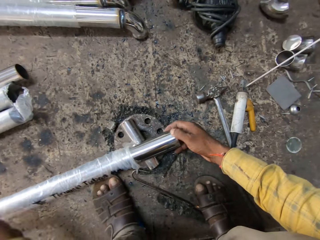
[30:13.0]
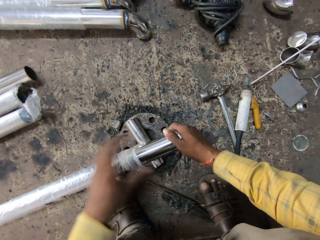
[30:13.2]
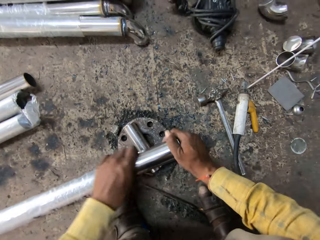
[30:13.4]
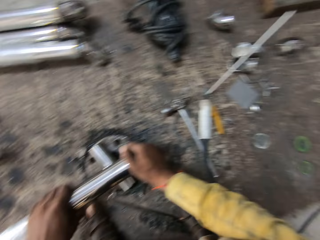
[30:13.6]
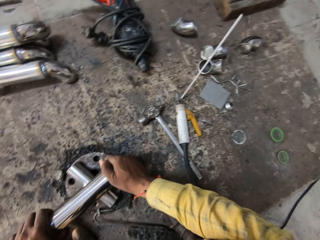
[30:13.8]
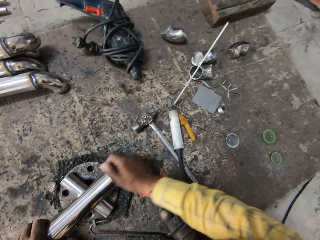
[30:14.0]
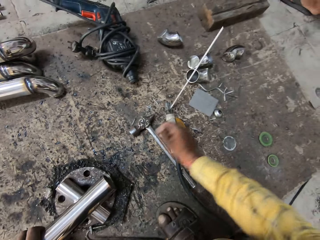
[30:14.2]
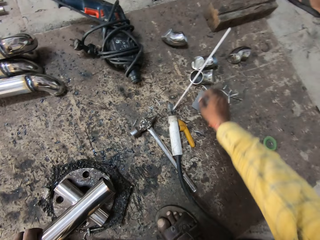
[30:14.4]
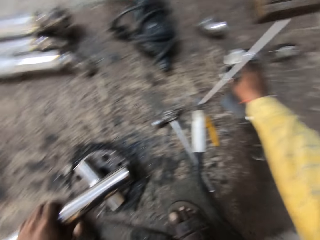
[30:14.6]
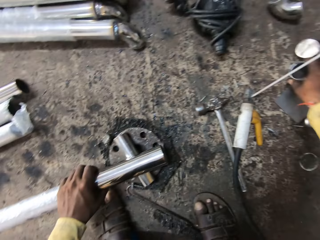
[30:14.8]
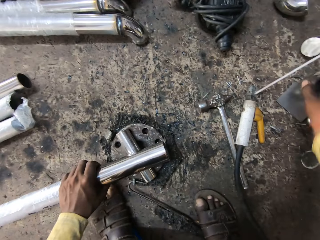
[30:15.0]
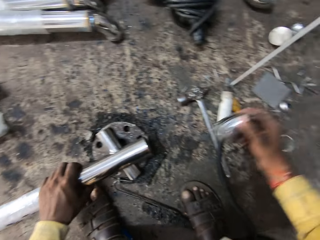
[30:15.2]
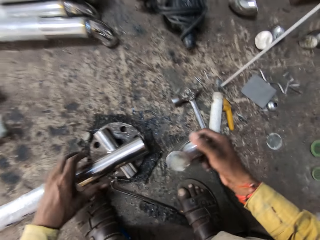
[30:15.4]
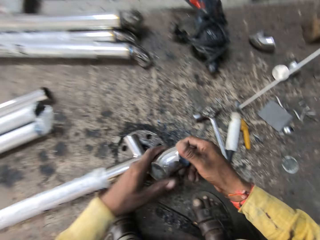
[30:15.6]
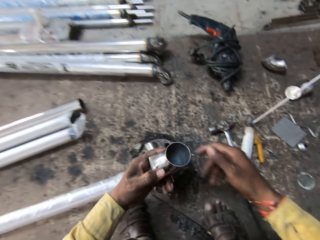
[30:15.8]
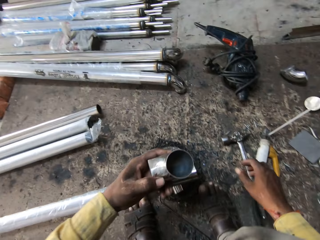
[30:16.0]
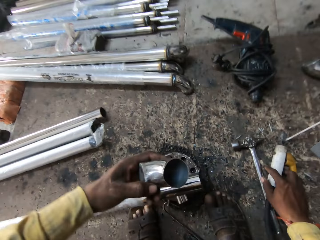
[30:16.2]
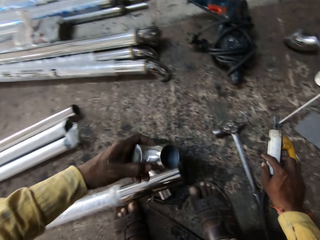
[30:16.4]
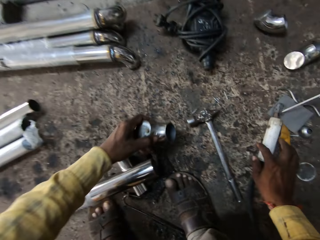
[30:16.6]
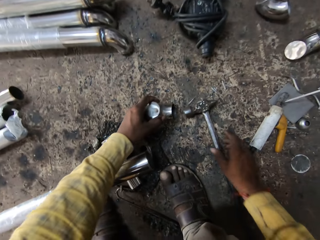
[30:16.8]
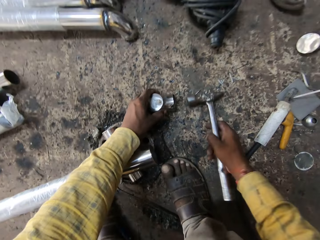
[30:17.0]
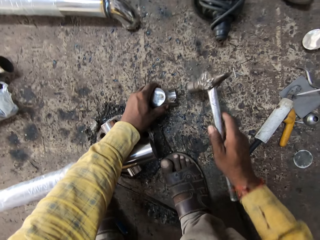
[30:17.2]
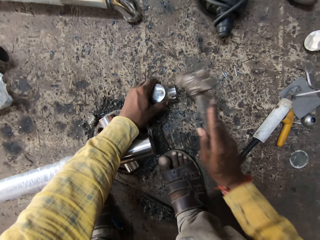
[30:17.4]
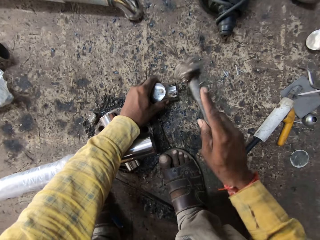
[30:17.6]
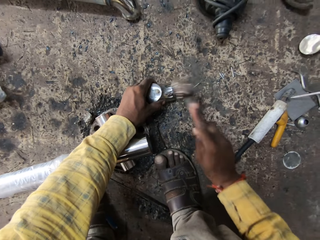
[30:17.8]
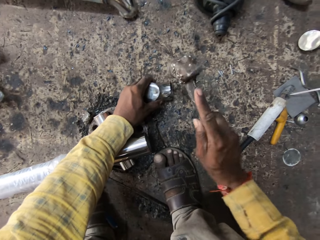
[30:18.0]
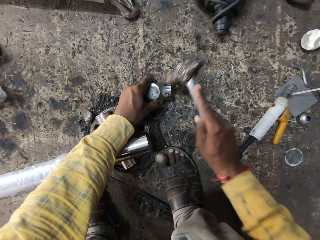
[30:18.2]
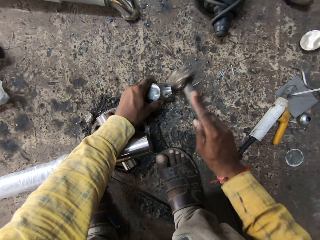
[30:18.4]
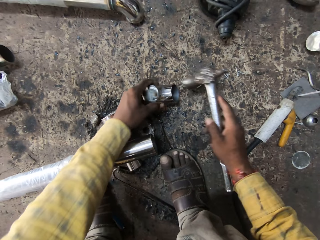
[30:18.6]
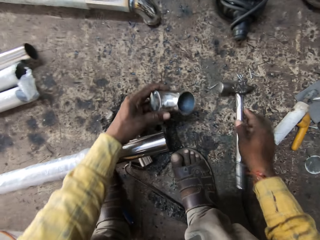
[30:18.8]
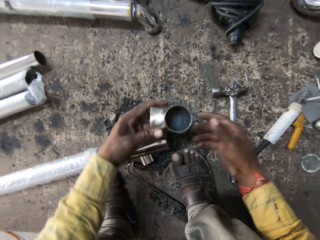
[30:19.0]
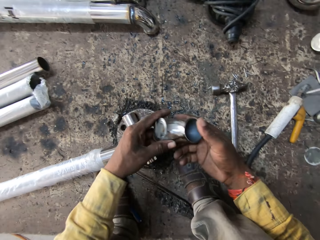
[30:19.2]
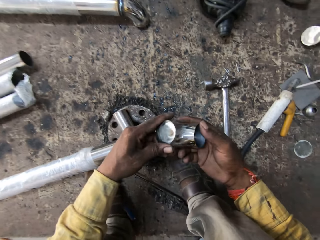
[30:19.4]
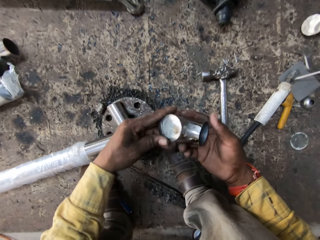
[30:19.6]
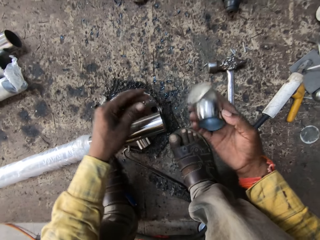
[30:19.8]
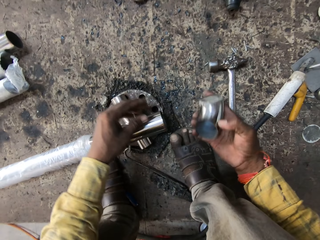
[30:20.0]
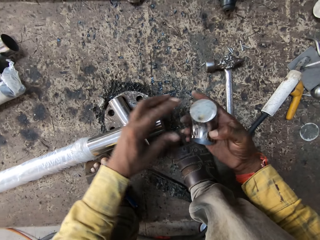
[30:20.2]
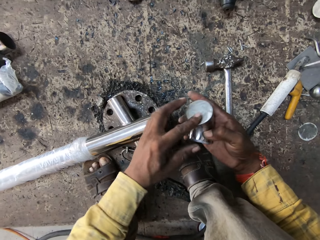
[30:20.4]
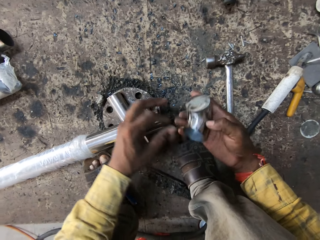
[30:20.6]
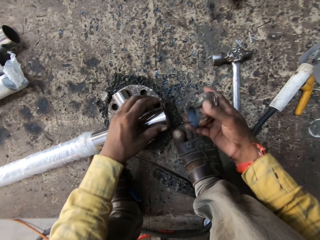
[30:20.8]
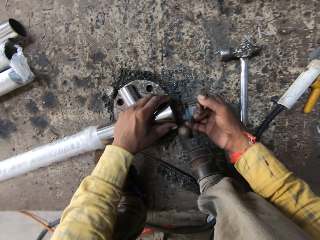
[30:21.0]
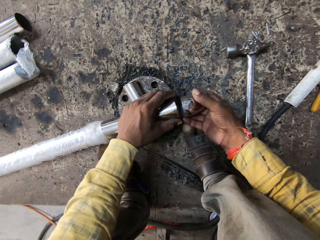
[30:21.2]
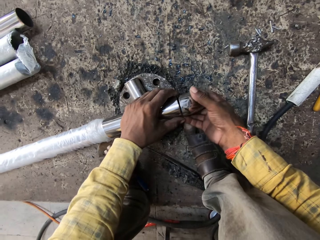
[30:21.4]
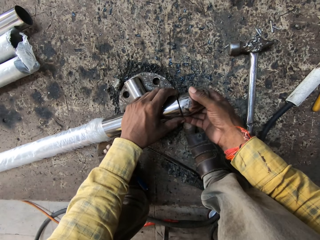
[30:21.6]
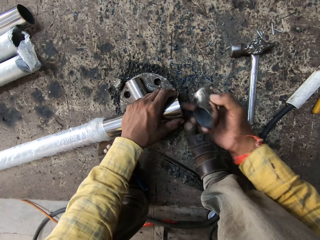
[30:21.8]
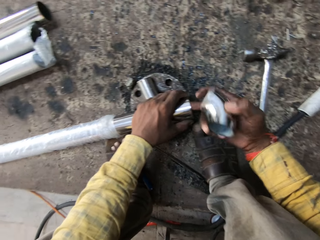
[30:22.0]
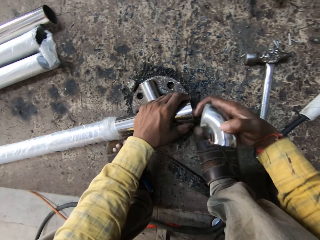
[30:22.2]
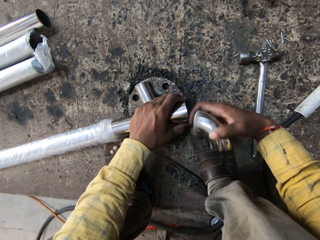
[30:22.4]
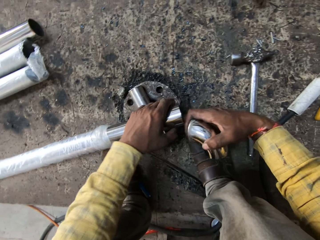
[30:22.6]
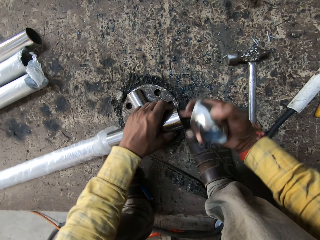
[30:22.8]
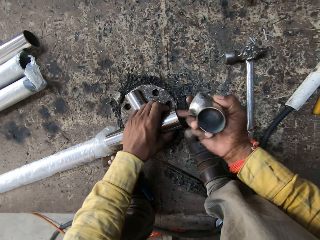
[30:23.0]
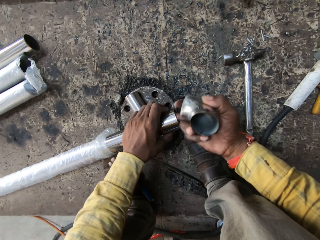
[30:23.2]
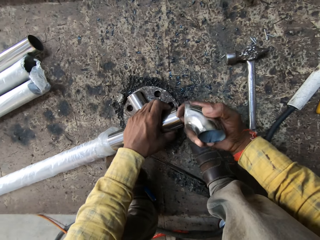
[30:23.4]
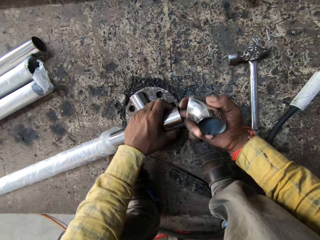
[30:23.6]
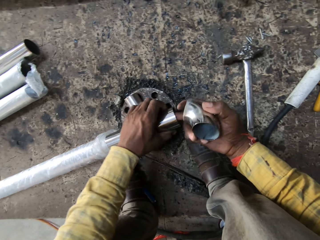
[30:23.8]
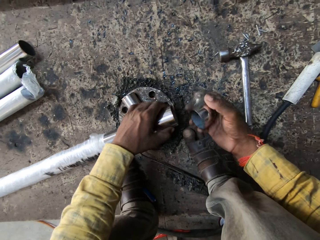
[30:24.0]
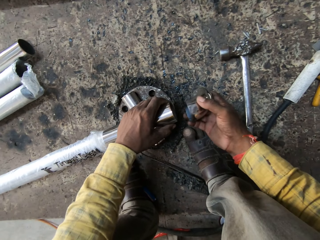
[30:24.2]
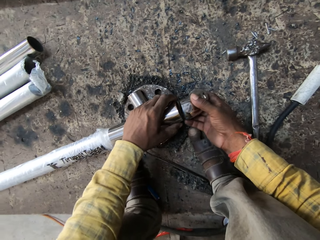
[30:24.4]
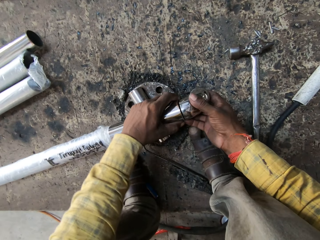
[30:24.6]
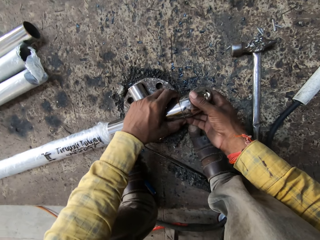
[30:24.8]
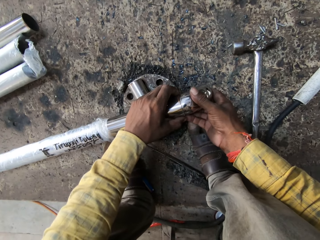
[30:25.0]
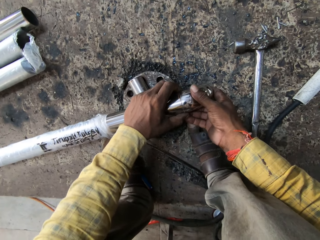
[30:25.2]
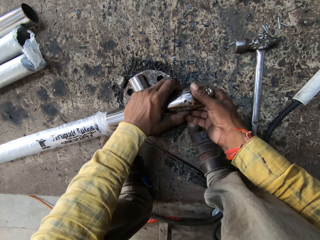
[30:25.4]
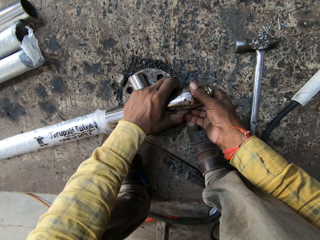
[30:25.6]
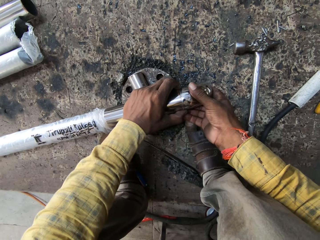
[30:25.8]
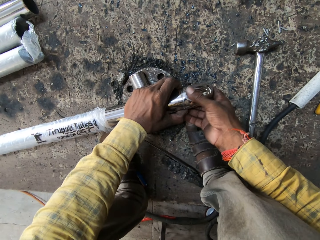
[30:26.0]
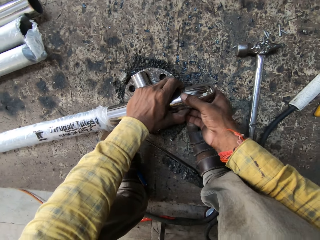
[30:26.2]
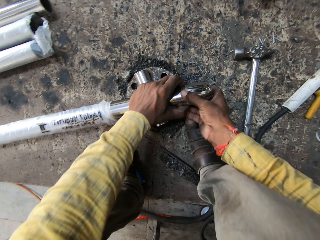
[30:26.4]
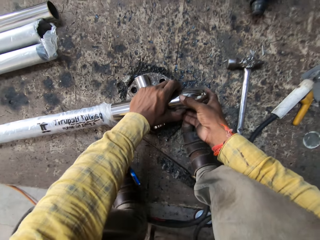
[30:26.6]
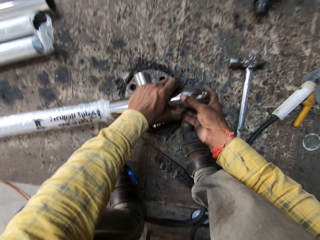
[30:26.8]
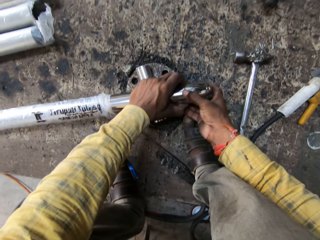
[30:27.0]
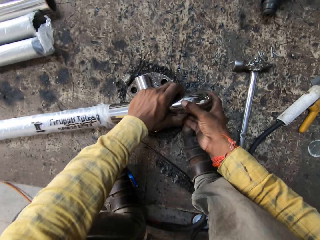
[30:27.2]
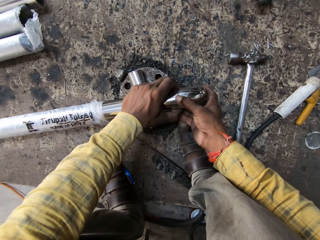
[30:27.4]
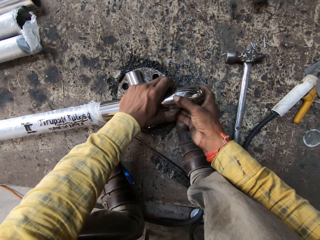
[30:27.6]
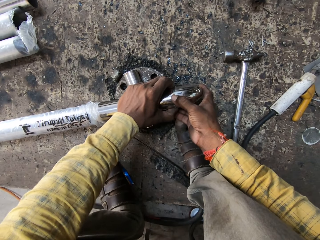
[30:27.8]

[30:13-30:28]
The camera wearer places the metal rod on a small metal rod. They pick up a small metal rod. They move the electrode holder aside. They place the small metal rod on the floor and pick up the ball peen hammer. They hit on the small metal rod and lift up the small metal rod. They place the ball peen hammer on the floor. They fix the small metal rod on the metal rod. They rub the metal rod. They fix the small metal rod on the metal rod.

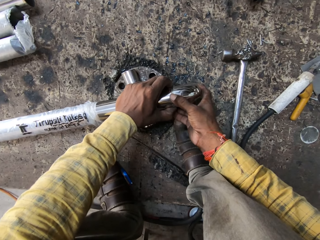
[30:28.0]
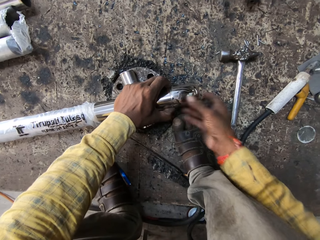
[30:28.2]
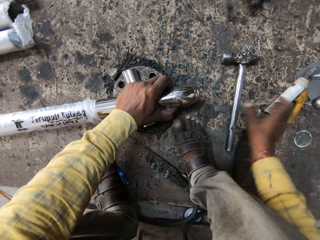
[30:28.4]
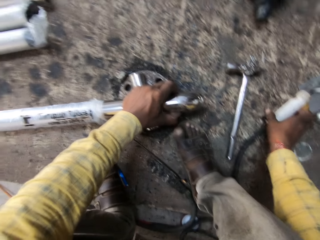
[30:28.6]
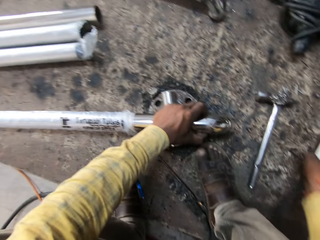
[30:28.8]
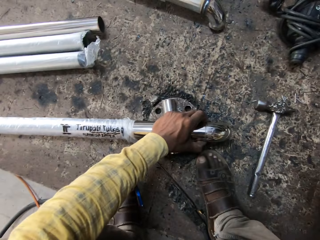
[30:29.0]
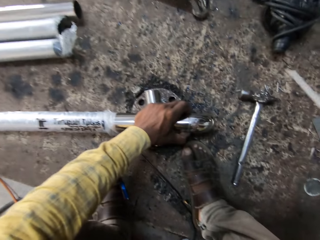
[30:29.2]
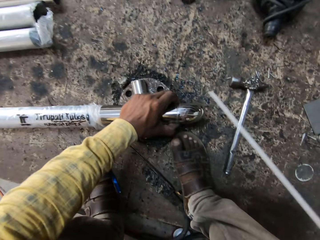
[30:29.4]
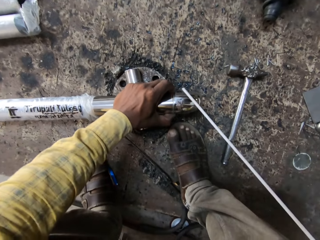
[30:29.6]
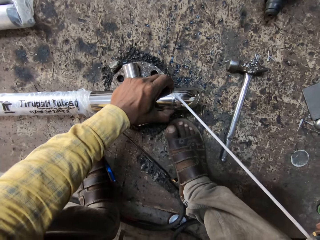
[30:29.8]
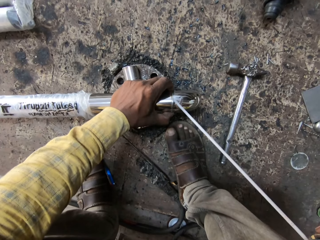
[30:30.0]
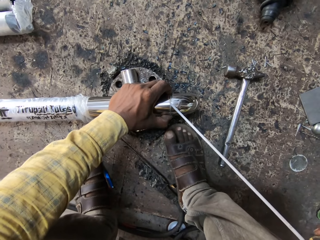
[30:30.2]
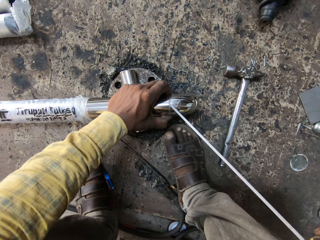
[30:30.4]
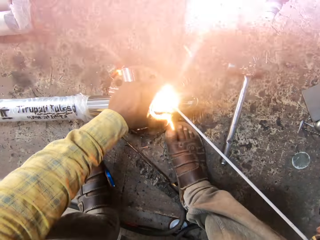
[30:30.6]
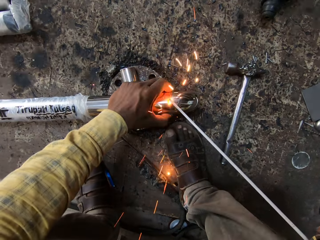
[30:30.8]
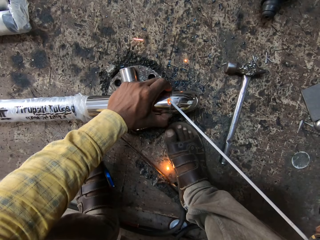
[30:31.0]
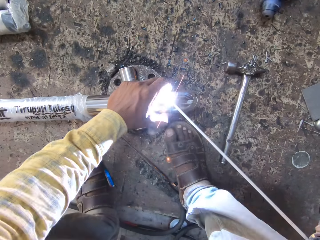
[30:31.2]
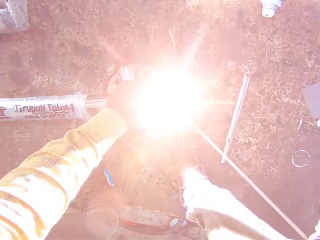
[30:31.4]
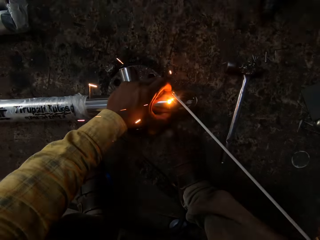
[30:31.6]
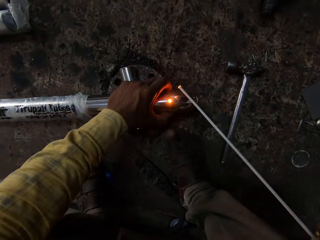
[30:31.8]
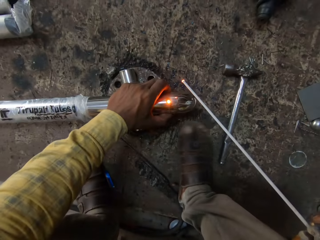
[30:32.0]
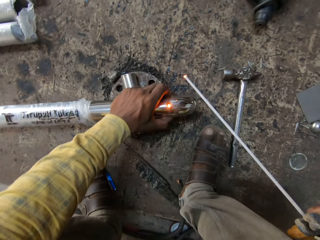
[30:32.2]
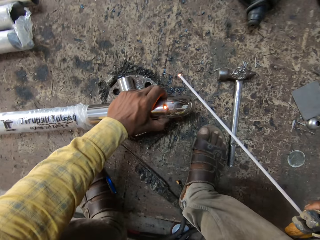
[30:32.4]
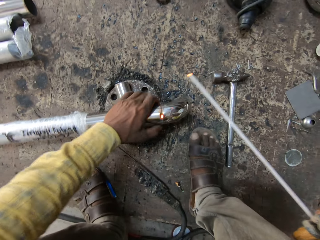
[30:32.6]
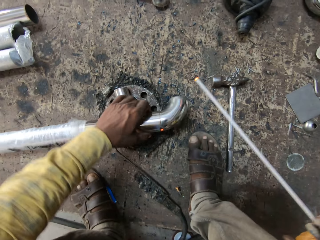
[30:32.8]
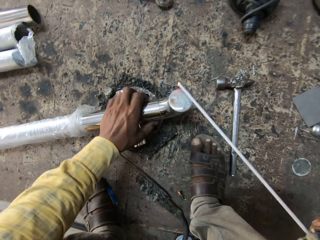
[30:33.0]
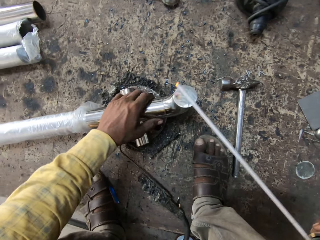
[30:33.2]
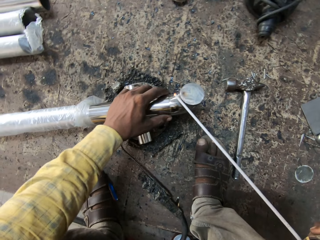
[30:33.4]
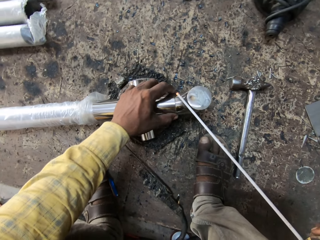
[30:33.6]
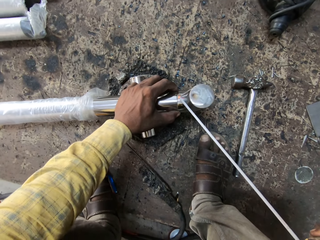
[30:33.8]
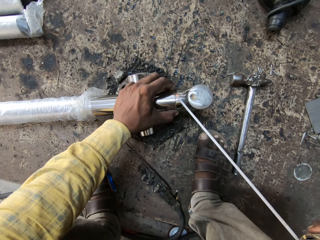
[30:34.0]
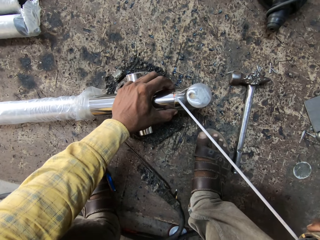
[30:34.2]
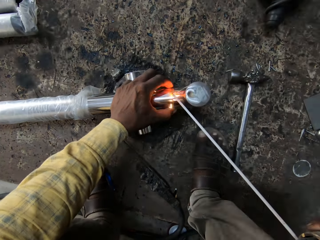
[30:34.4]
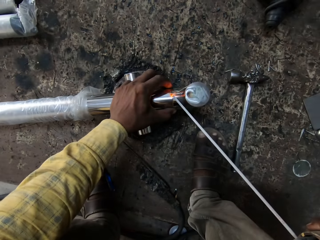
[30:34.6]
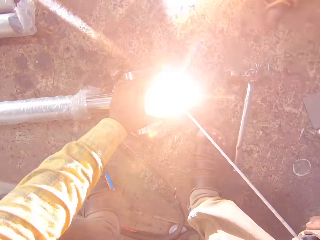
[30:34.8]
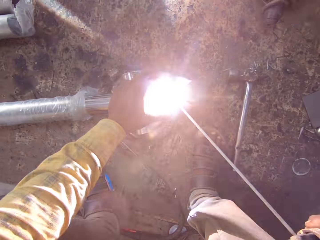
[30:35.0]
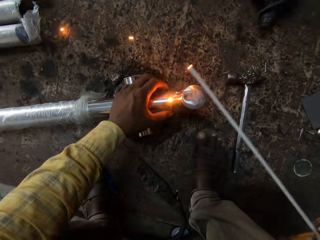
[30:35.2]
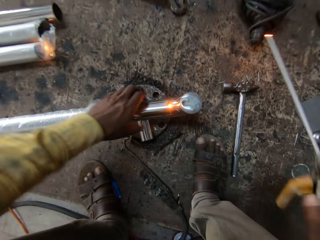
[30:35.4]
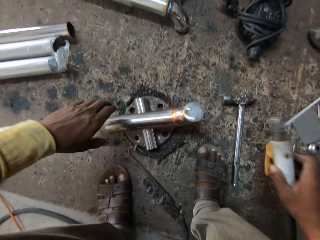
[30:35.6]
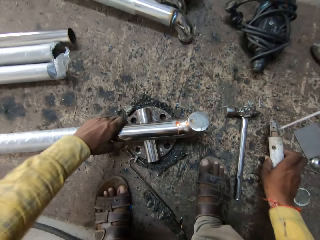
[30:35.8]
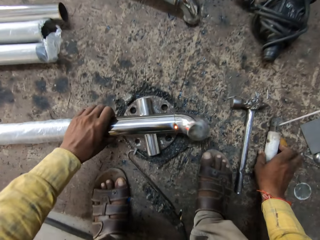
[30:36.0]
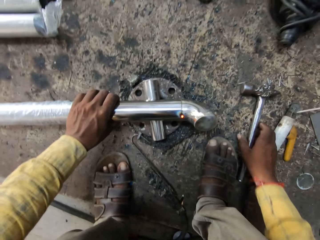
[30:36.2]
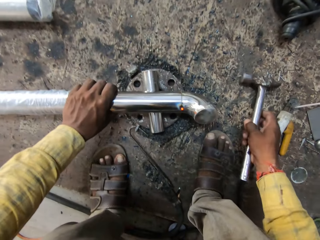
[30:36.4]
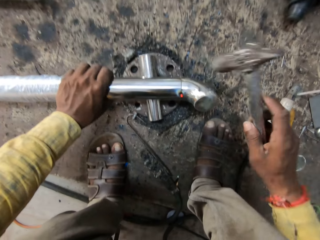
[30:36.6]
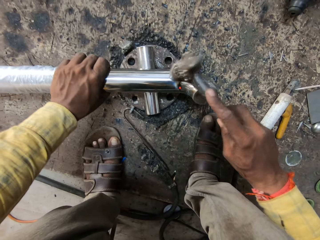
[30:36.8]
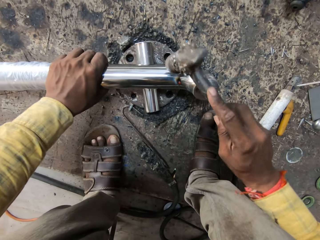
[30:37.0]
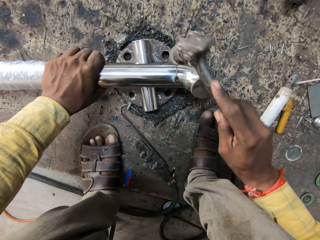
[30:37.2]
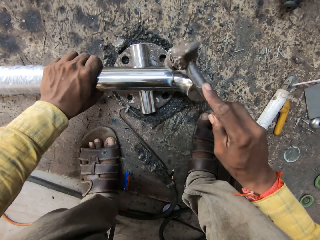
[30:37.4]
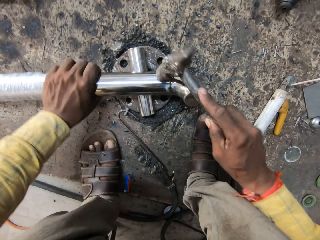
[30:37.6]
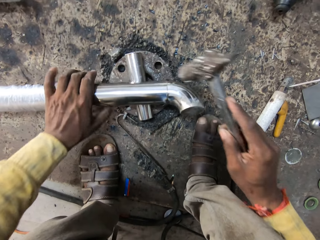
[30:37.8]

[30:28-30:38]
The camera wearer grabs the electrode holder. They weld the metal. They turn the metal rod. They weld. They put the electrode holder on the floor. They turn the metal rod. They pick up the ball peen hammer on the floor and hit on the metal rod.
